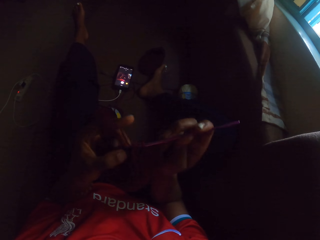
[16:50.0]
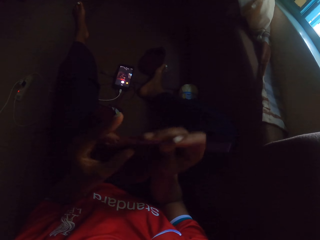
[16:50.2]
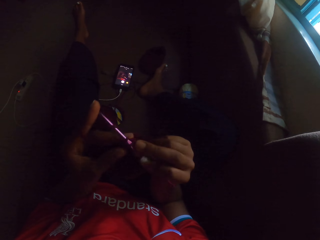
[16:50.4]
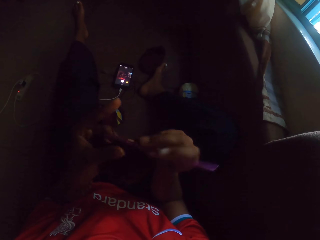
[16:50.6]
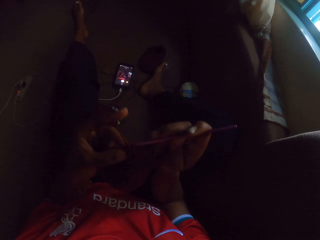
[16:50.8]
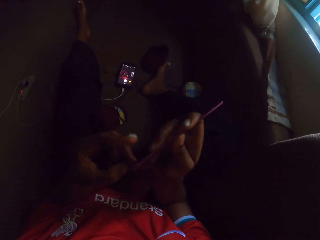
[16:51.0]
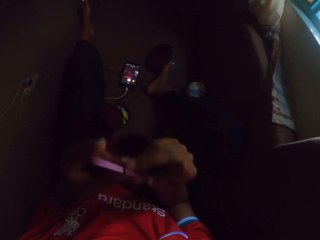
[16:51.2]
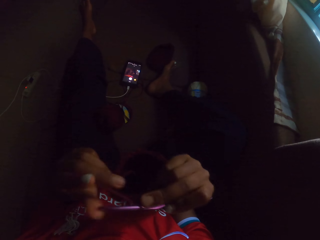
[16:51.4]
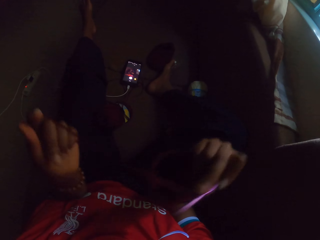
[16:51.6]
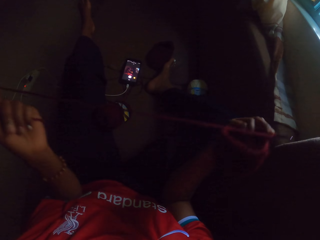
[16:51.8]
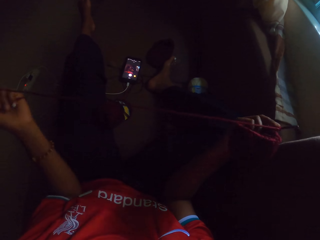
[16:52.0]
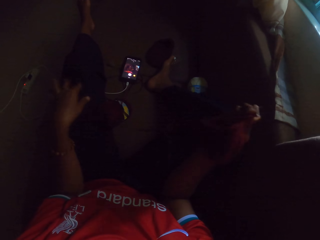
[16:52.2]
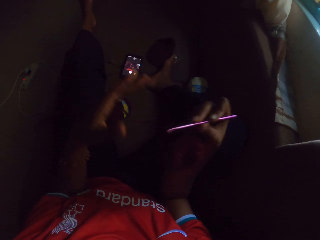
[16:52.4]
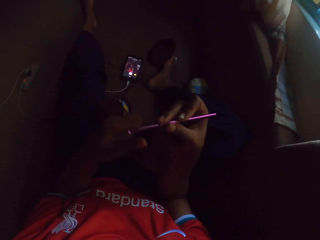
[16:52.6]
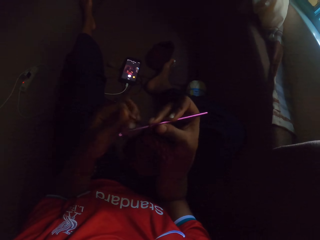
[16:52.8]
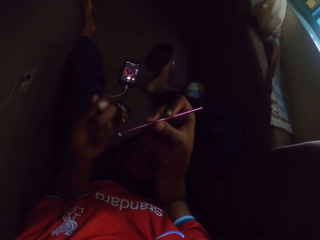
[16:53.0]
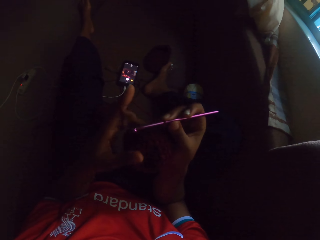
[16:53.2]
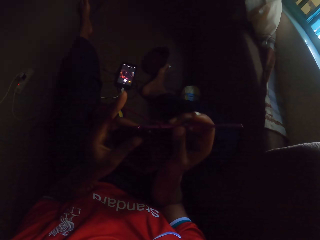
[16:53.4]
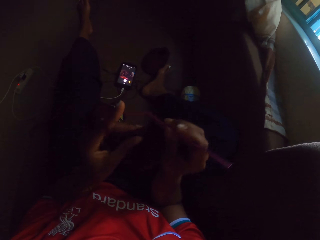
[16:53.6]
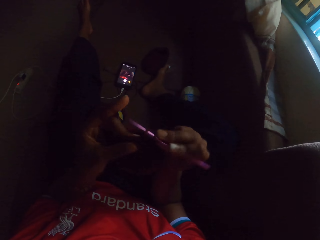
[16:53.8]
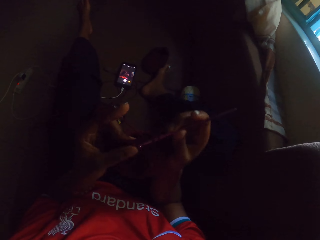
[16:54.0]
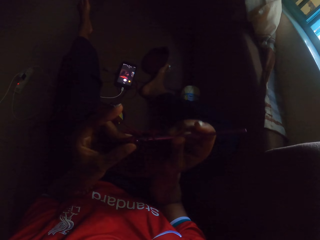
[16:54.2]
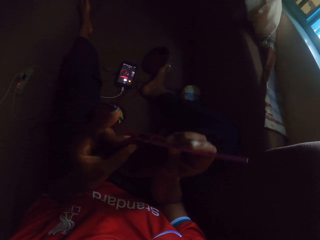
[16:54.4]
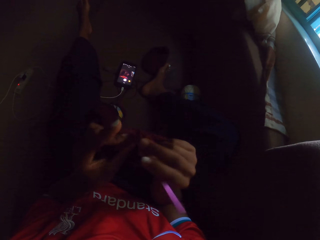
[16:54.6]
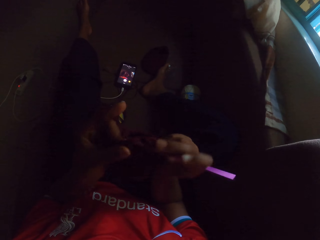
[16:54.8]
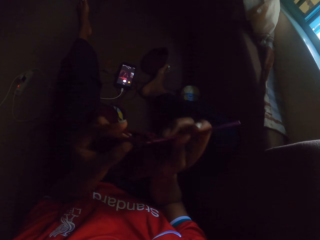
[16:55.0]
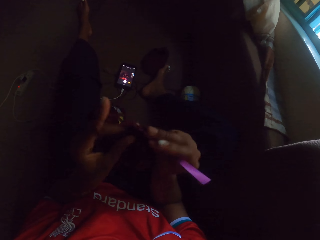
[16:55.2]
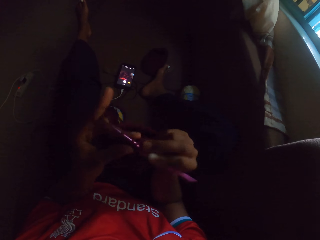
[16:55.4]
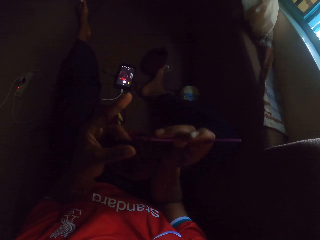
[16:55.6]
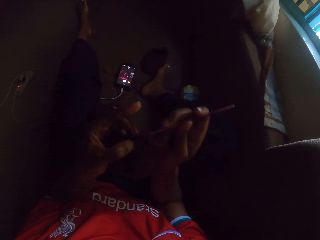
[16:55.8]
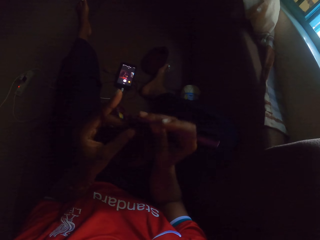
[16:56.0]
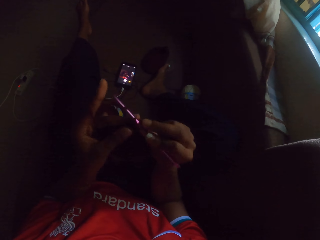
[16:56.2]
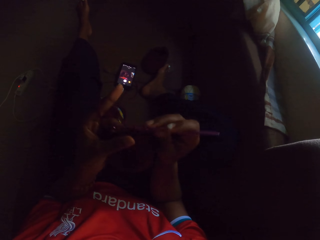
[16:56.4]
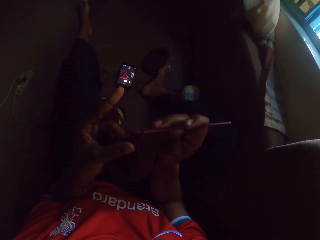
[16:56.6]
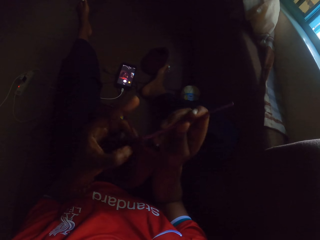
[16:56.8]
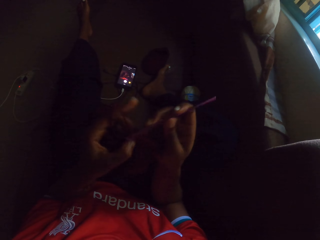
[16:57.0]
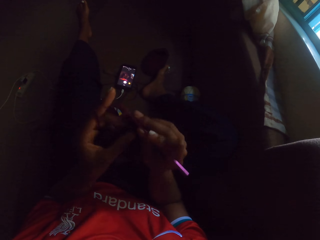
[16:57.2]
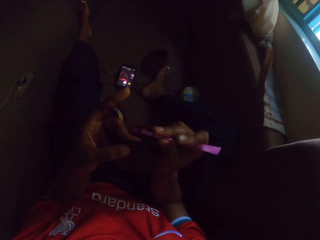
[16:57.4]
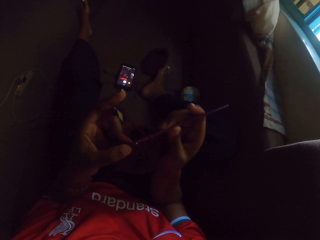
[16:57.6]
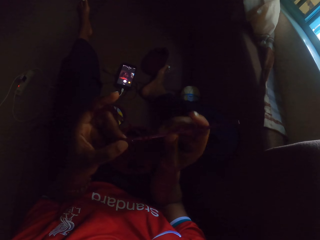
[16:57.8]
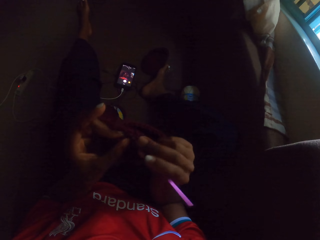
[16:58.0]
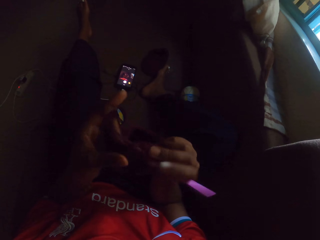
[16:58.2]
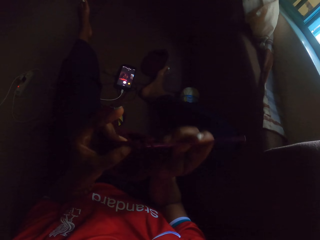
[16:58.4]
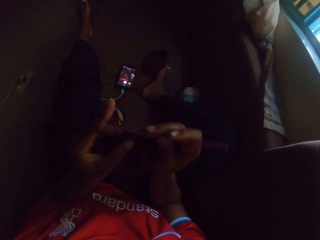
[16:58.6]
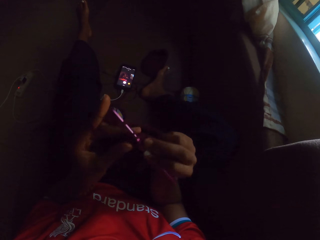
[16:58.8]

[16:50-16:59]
The camera wearer aligns the yarn. She draws a yarn strand with her left hand from the crocheted yarn in her right hand. She crochets the yarn with the crochet hook in her right hand.
